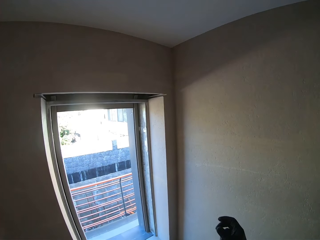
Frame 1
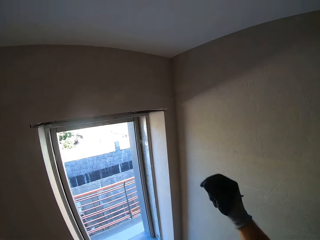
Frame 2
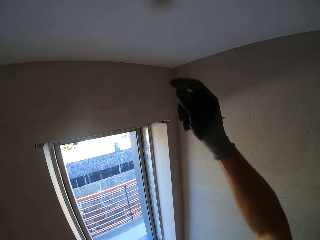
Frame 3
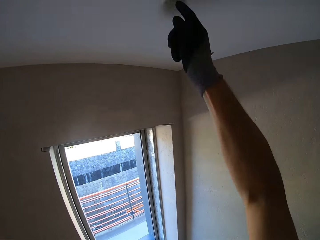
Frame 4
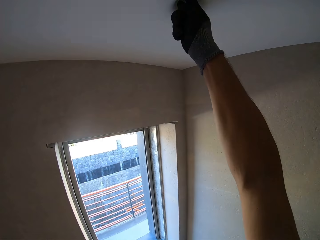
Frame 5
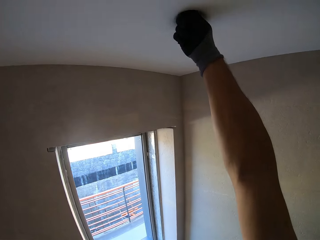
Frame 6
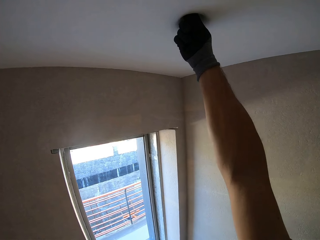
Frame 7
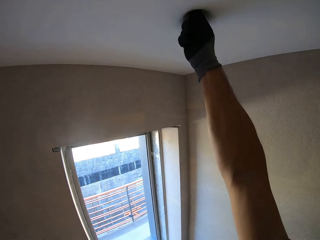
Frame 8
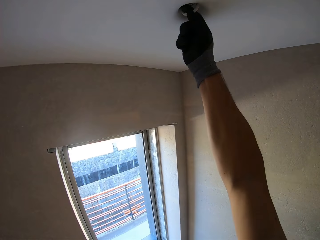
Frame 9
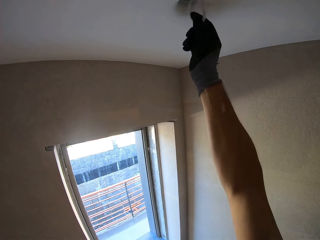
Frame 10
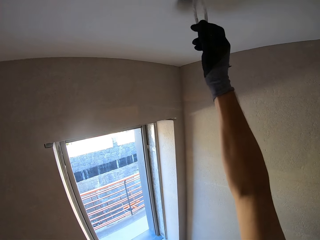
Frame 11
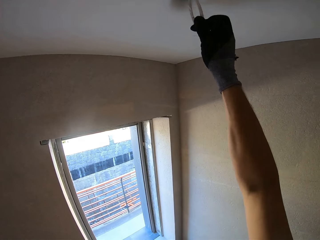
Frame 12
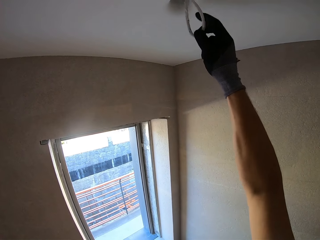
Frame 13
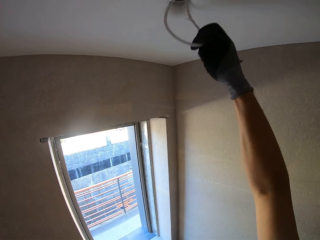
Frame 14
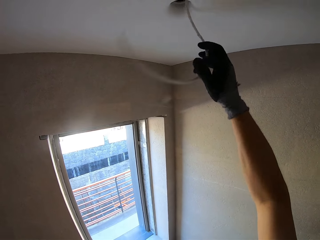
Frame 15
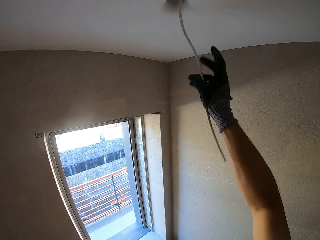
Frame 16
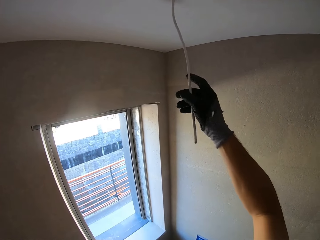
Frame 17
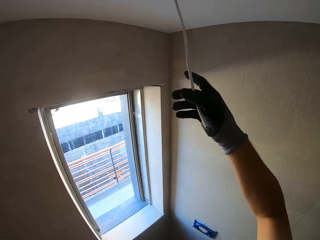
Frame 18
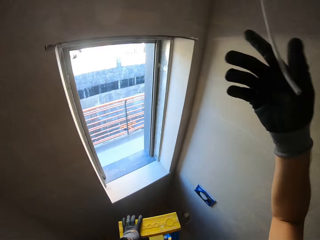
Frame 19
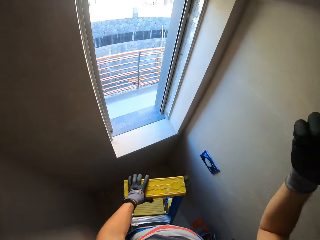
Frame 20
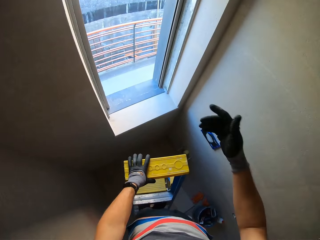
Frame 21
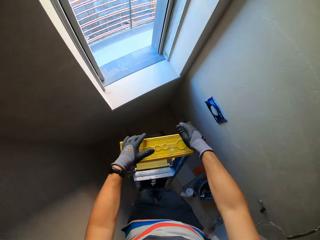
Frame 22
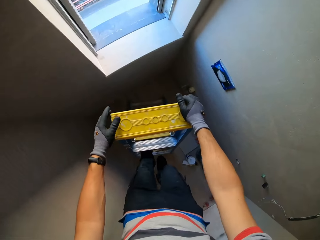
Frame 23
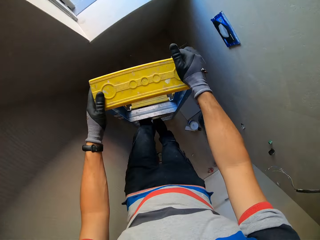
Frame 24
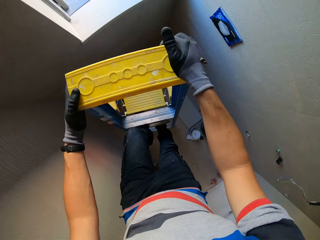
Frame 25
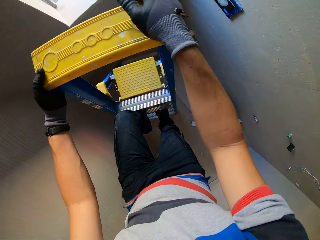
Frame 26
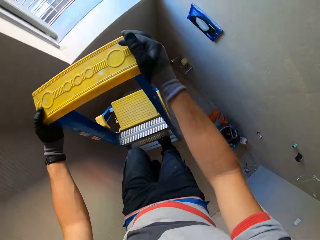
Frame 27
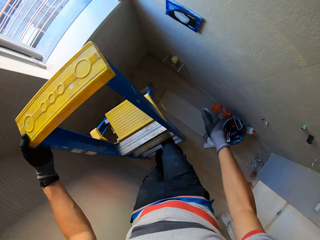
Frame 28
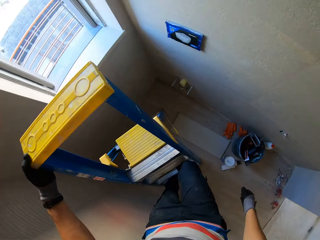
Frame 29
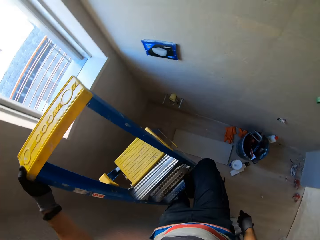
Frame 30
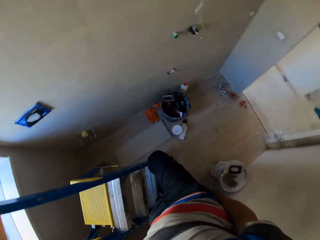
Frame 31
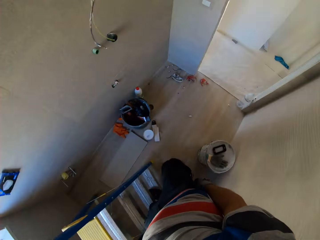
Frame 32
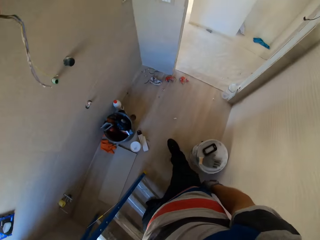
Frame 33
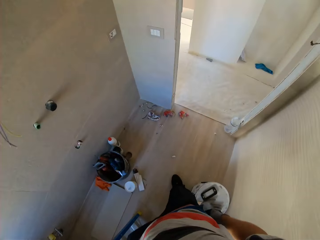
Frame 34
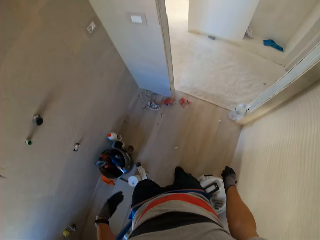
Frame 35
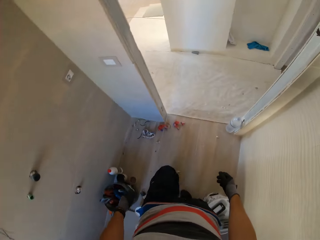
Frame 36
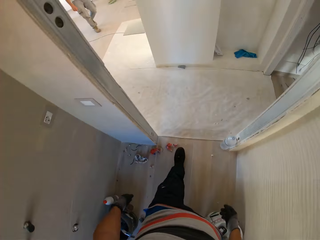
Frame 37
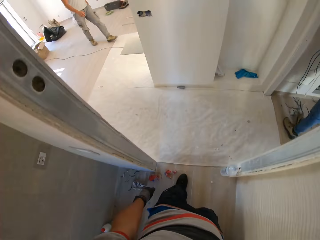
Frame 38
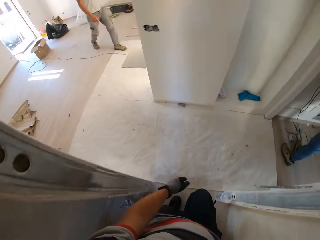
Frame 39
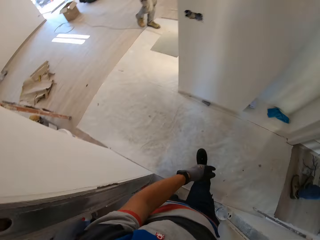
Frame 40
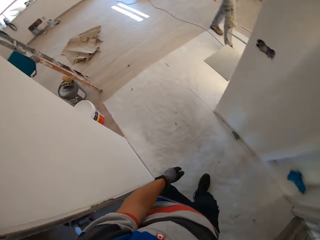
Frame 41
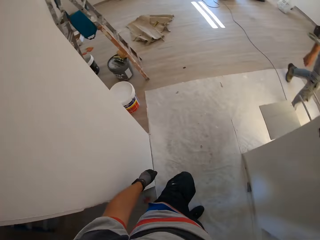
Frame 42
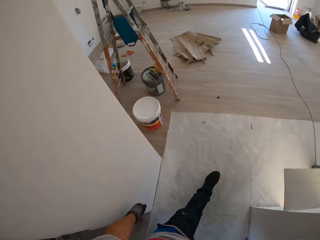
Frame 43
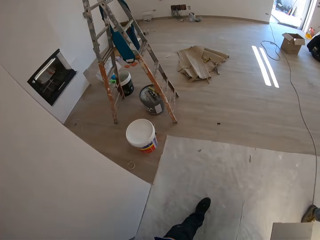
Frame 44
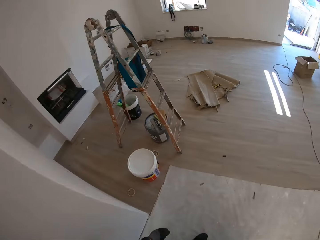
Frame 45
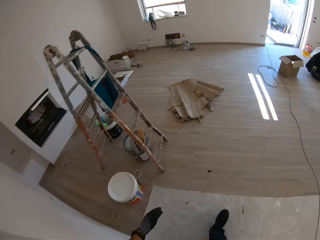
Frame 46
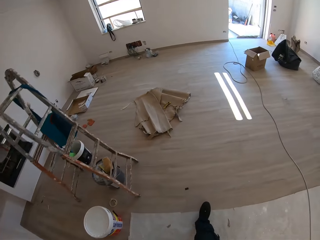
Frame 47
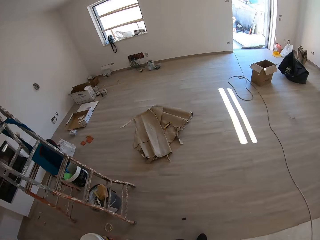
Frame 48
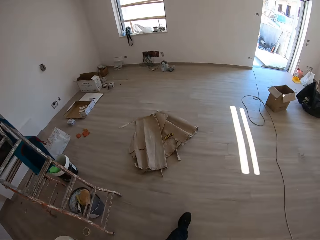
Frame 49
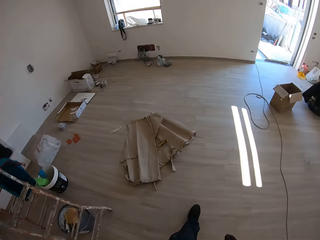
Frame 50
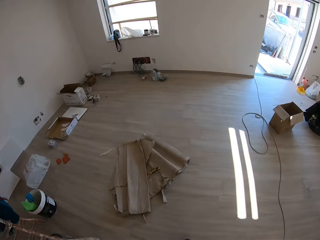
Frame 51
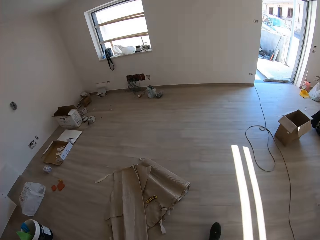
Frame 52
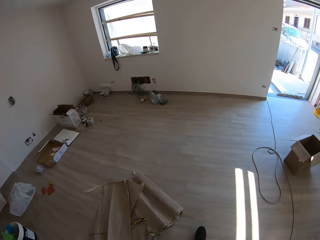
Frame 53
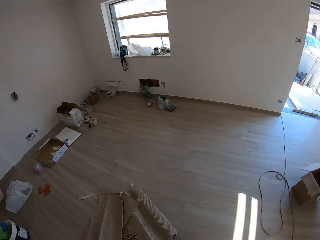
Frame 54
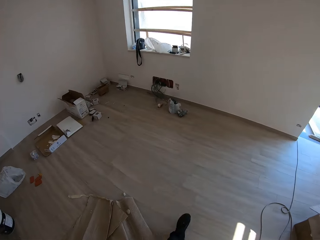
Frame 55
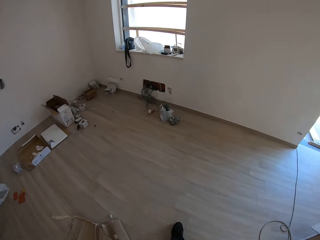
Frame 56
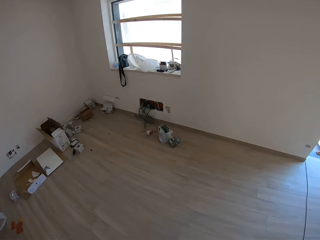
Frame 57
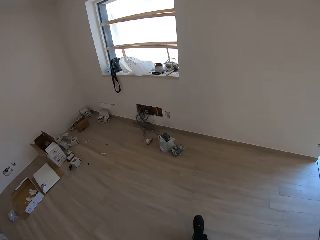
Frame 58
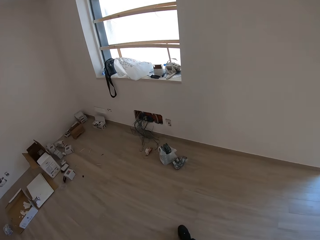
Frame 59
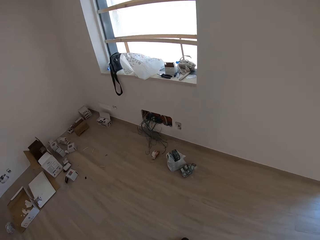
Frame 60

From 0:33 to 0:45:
The camera wearer puts the hand in the hole. They pull a wire from the hole. They step down the ladder. They walk around.

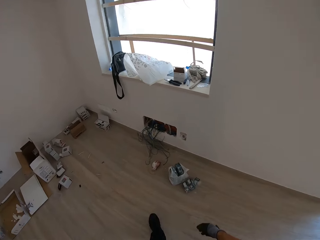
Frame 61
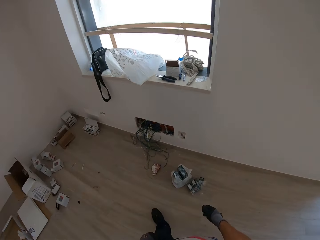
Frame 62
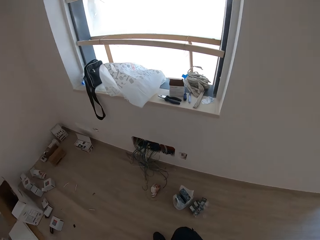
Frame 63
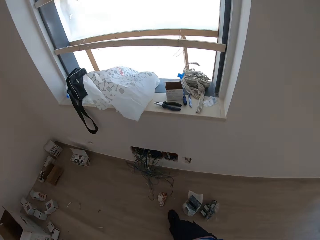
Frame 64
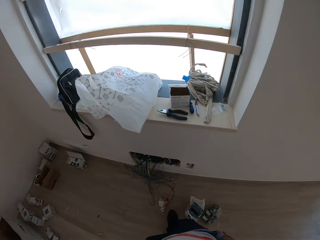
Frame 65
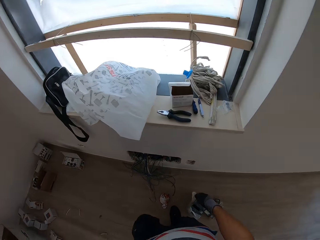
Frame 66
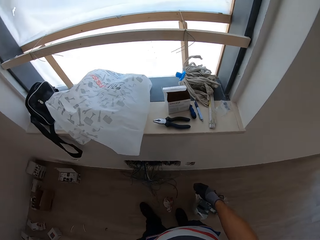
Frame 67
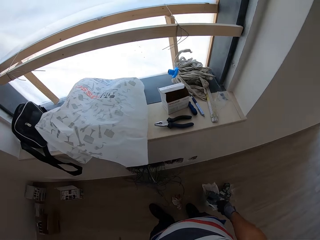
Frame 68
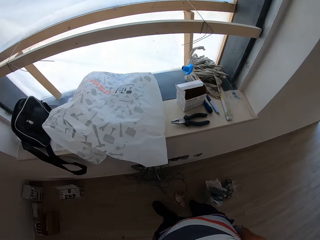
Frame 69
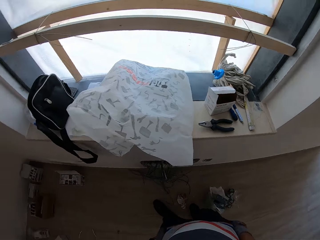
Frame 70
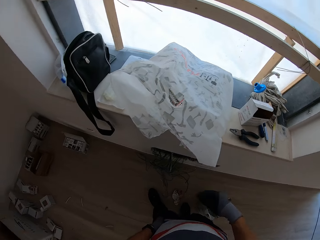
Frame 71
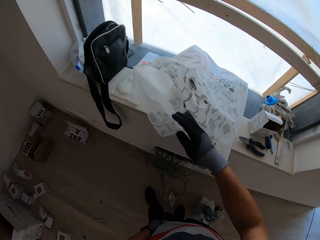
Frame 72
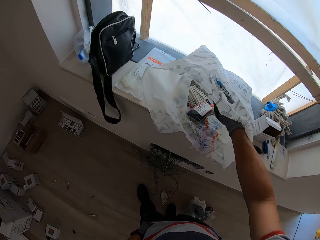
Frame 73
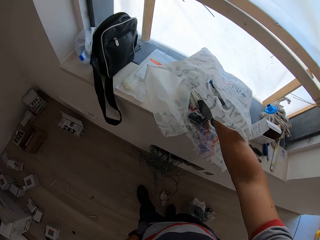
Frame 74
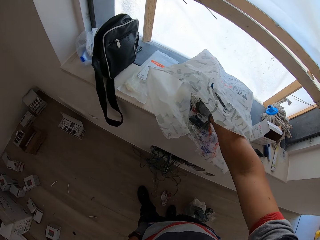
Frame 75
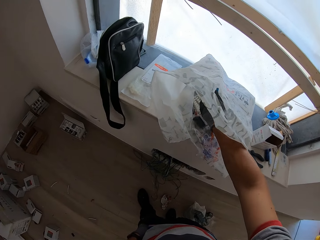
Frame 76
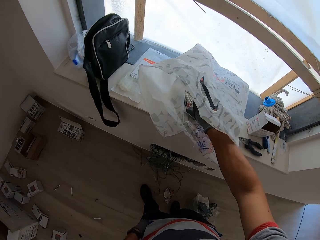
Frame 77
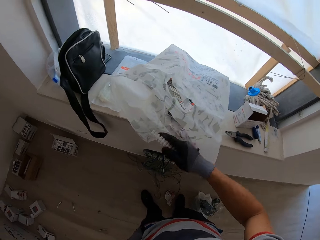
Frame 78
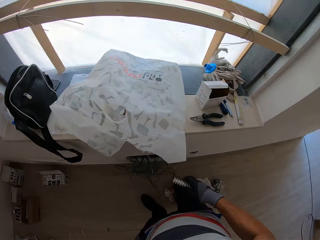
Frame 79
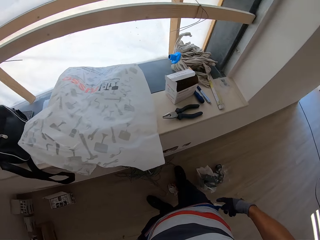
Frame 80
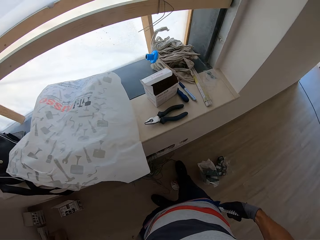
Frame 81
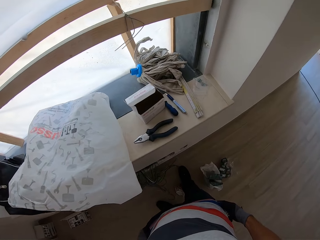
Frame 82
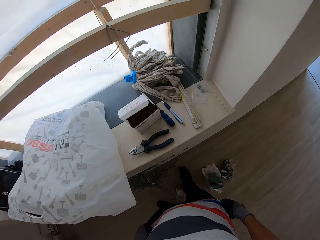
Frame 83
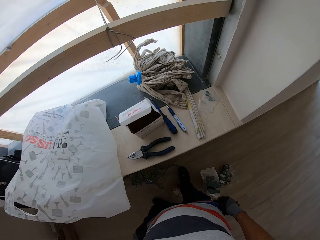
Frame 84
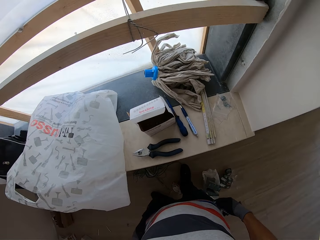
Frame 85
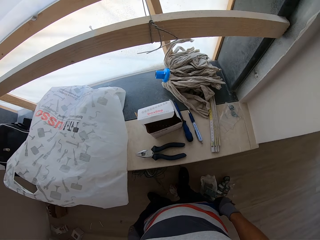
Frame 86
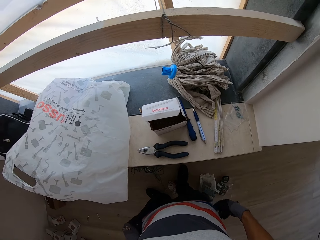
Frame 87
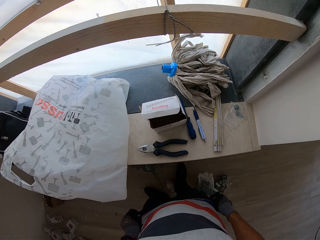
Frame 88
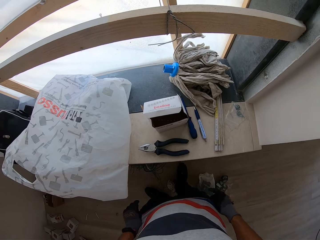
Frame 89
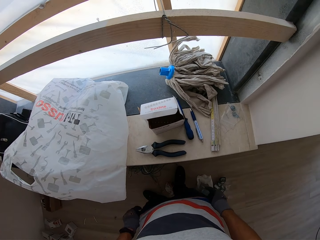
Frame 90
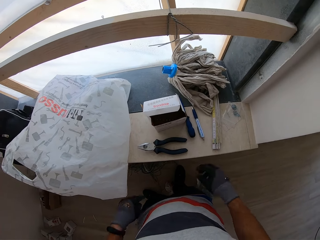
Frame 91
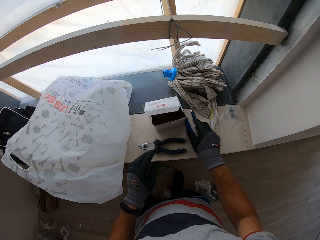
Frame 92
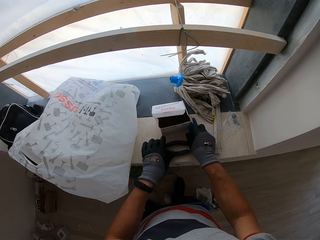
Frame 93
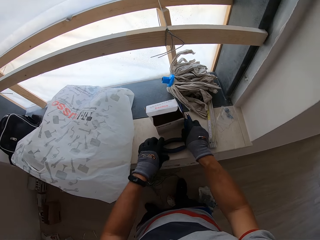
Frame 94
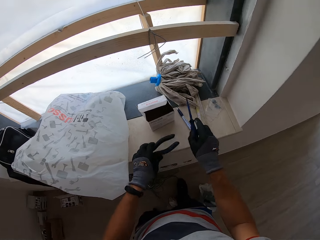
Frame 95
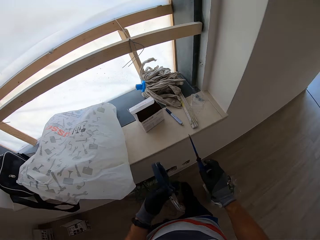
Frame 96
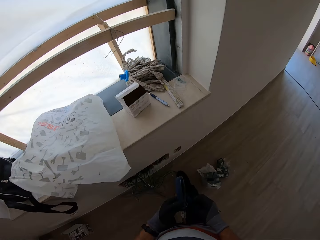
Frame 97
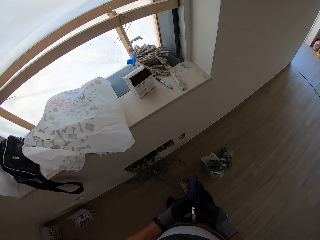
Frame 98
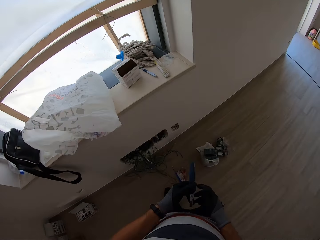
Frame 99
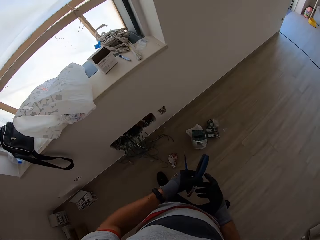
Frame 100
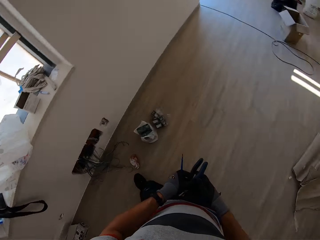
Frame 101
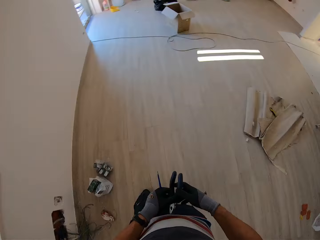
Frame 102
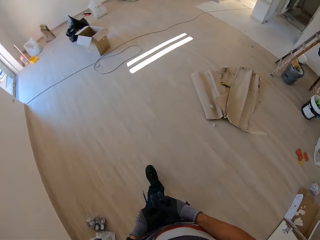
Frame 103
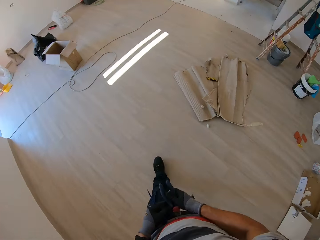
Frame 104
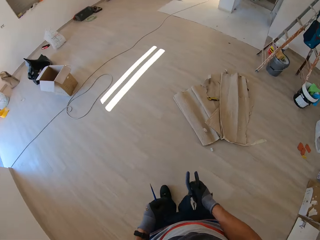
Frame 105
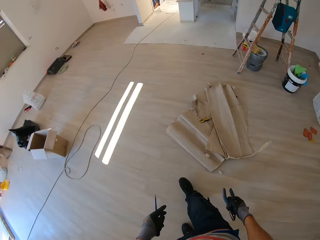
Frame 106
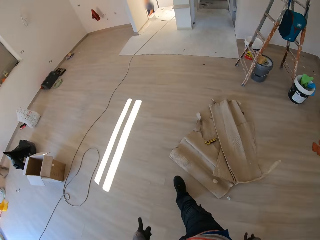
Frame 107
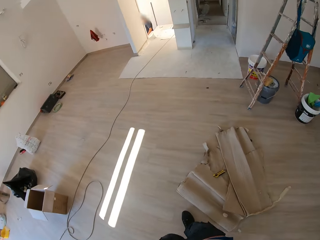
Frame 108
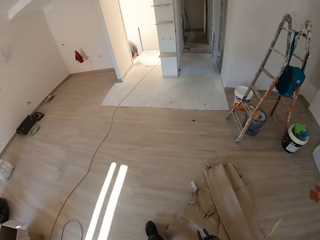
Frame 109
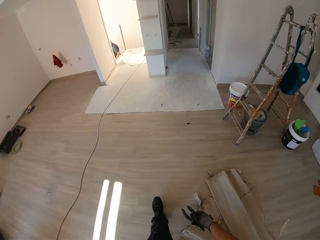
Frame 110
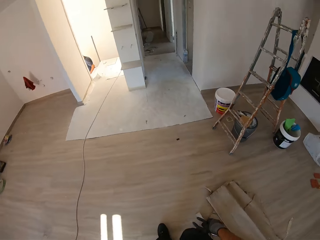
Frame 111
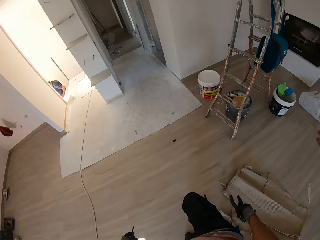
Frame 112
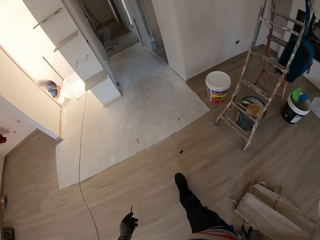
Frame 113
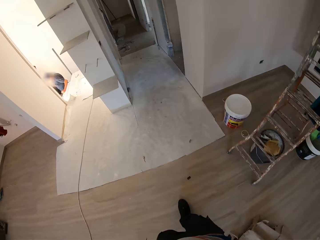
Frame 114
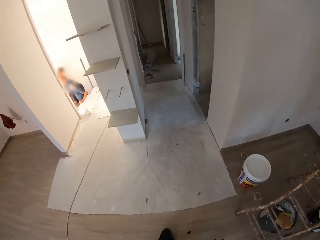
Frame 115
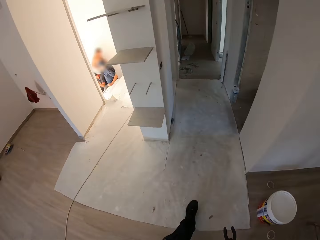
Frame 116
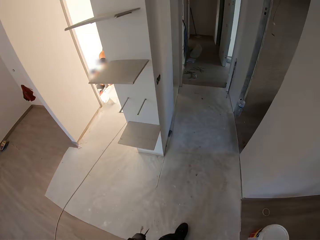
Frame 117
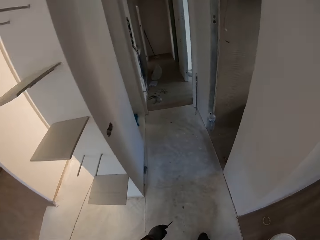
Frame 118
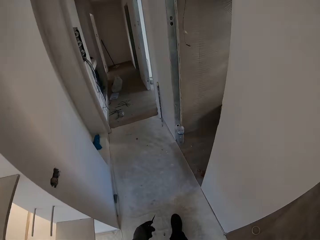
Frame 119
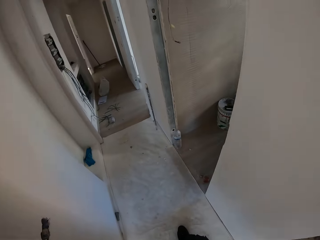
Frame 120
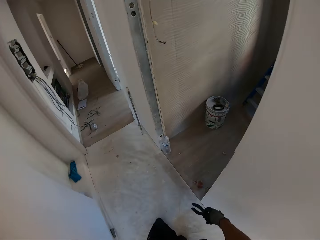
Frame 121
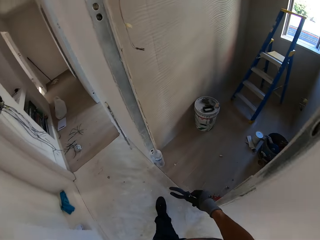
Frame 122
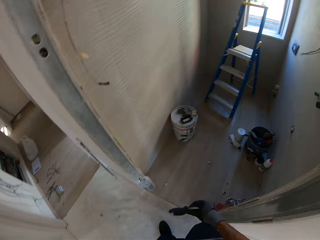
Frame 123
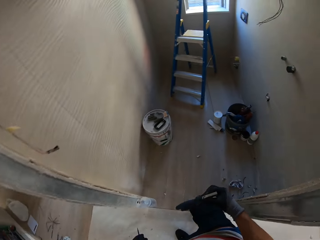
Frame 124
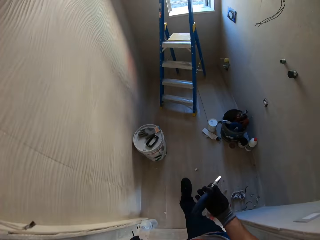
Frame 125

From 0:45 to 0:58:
The camera wearer picks up connectors from a paper bag. He puts the connectors in his pocket. He picks up pliers and a screwdriver from the window top. He walks around.
